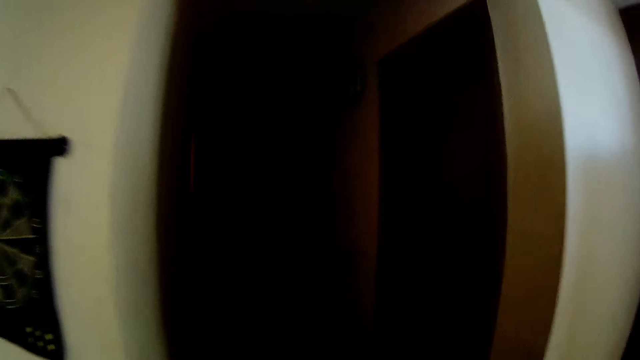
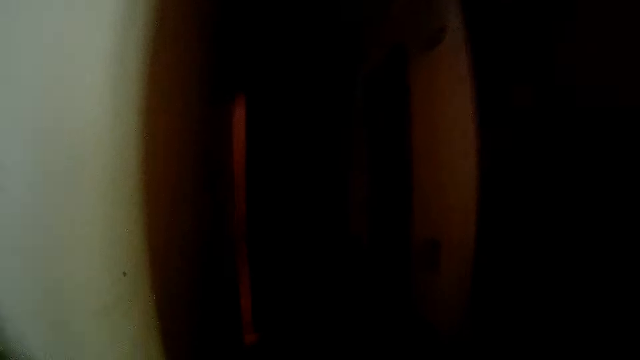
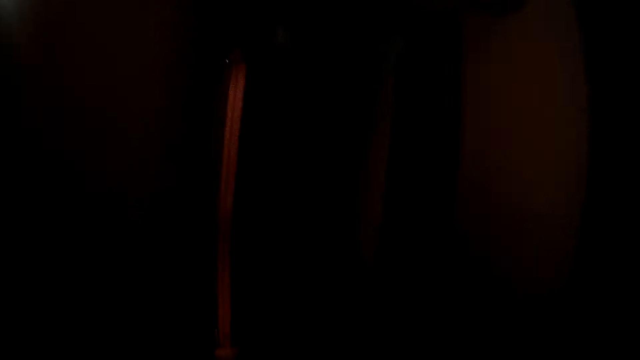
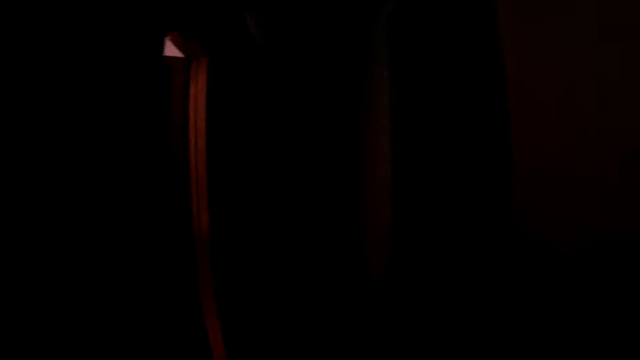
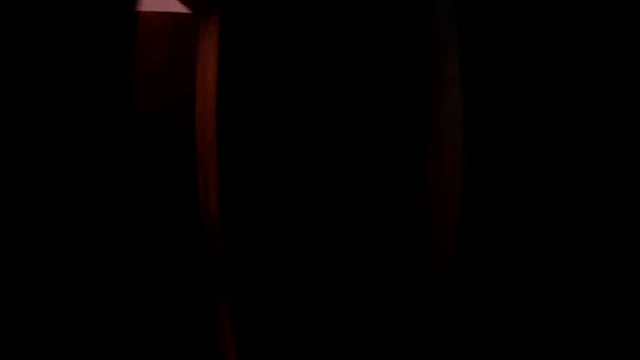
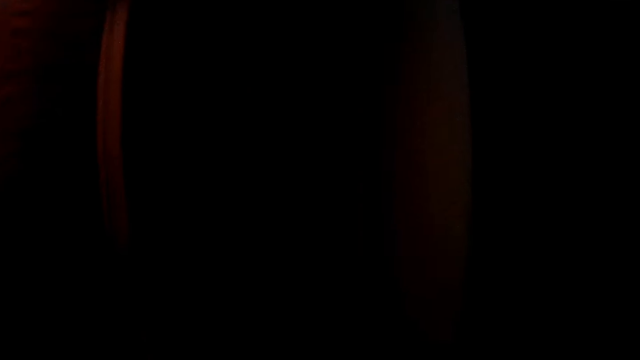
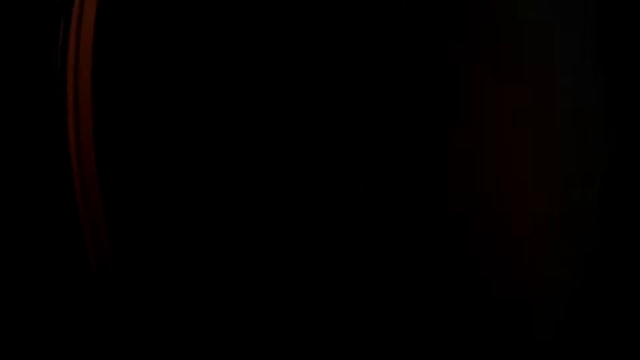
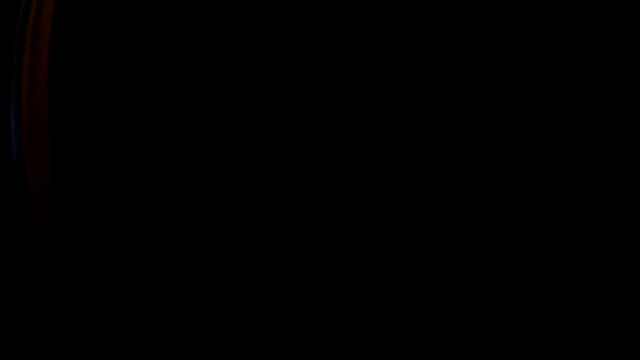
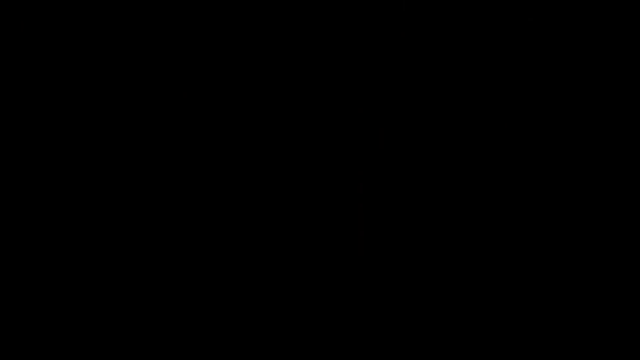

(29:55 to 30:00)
The camera wearer walks past different rooms in the house.
